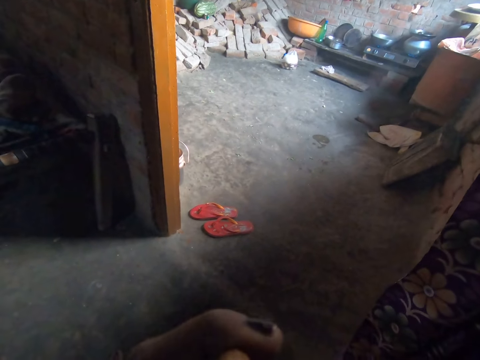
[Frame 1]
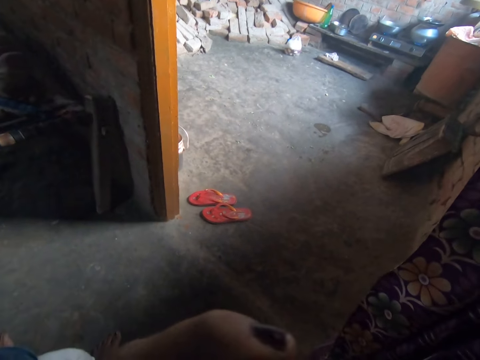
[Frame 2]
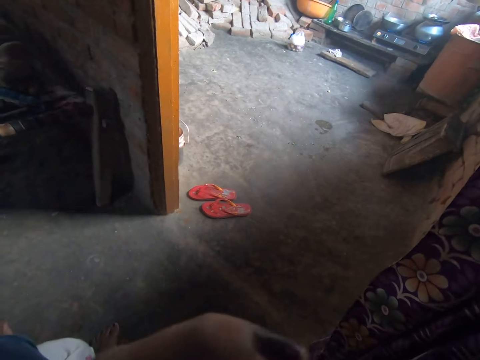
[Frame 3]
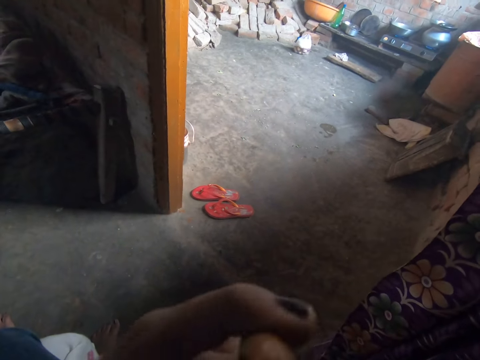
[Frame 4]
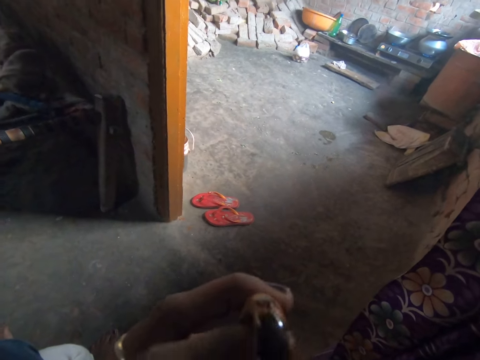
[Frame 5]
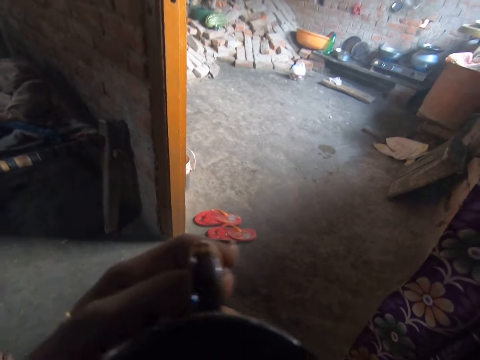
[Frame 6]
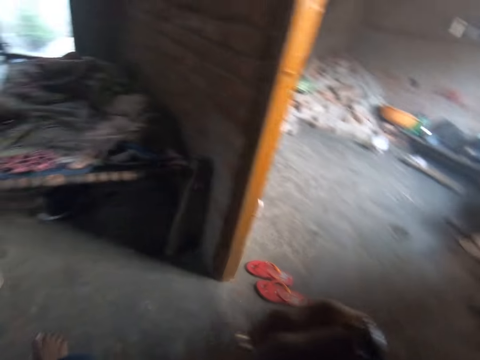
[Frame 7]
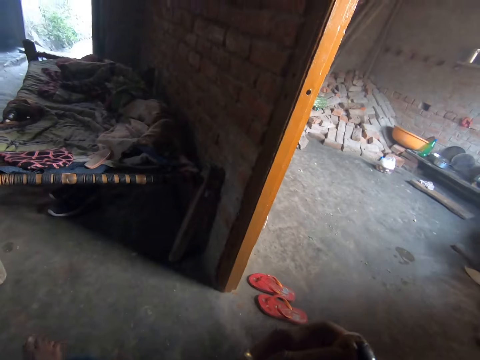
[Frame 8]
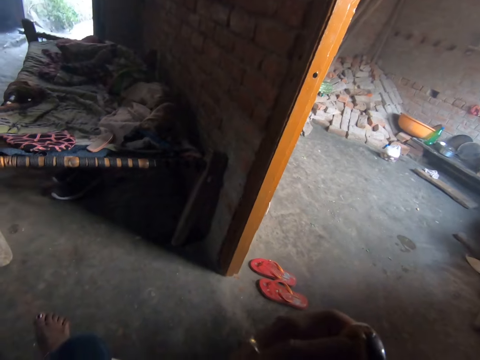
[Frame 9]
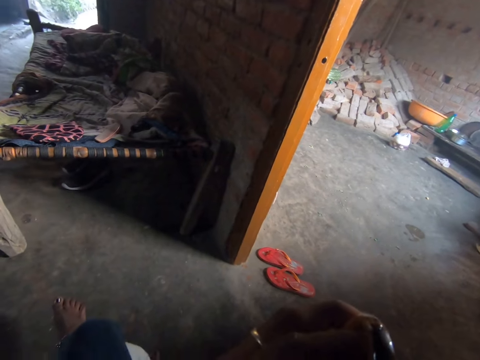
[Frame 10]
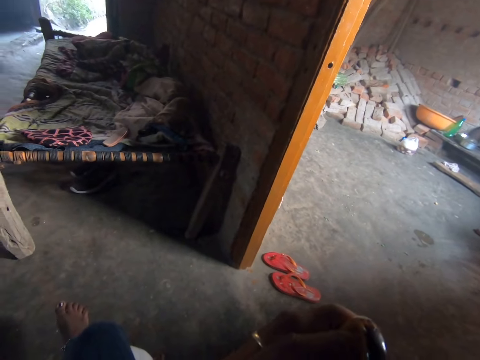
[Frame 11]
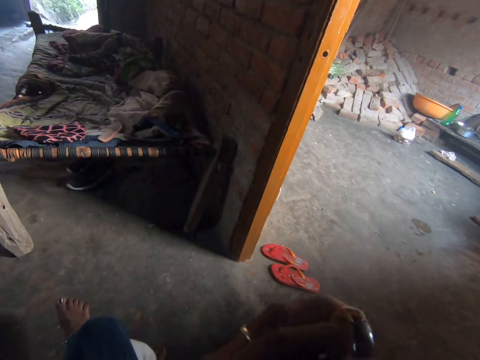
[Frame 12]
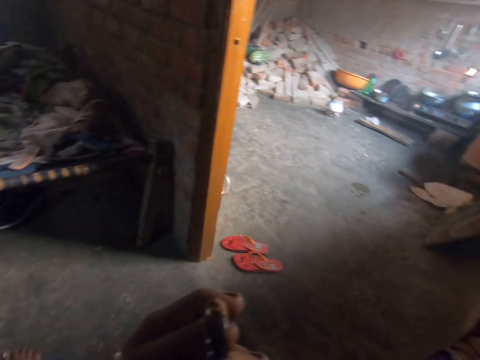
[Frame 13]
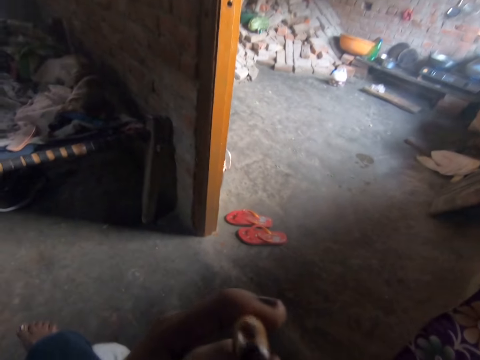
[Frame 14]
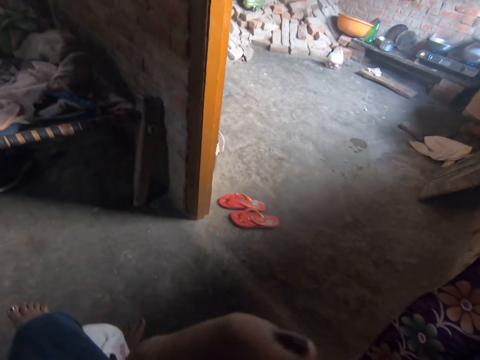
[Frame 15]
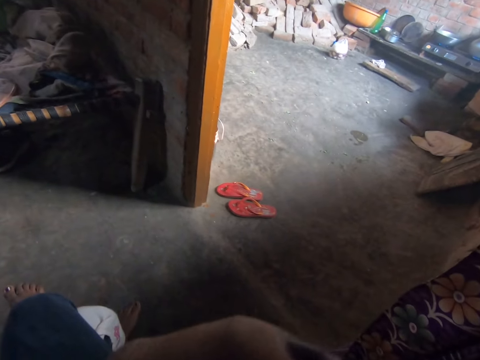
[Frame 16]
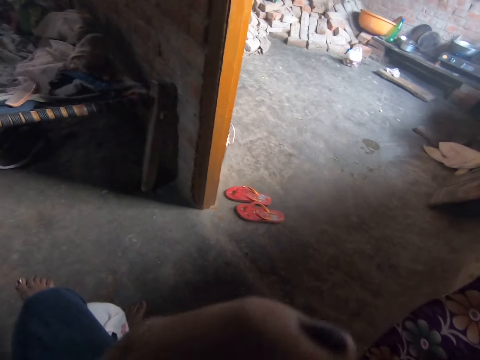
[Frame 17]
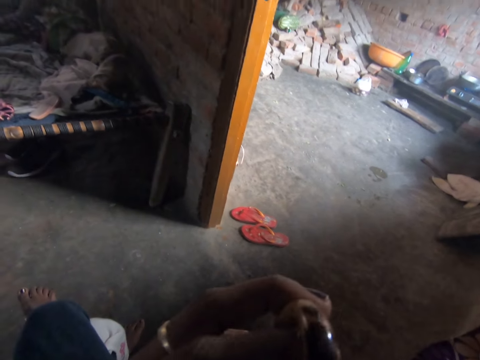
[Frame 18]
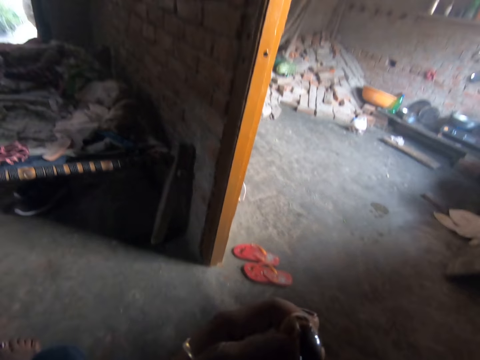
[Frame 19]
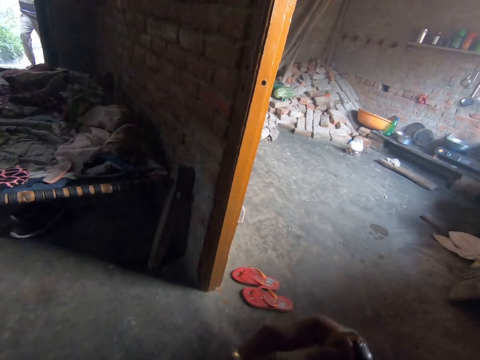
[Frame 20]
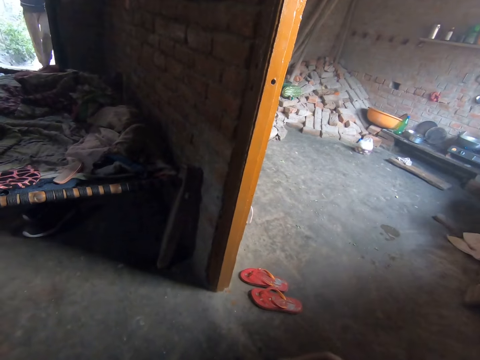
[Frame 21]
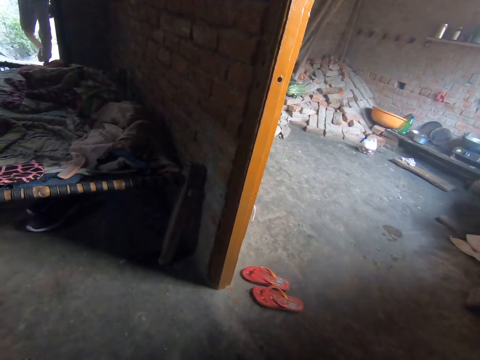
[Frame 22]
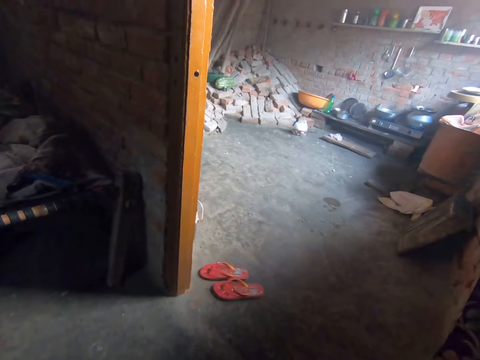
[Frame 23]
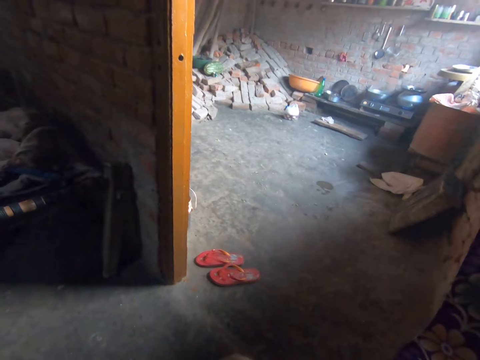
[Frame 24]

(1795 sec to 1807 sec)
The camera wearer sips tea from a brown mug. They turn around the room. They sip tea from the brown mug again.

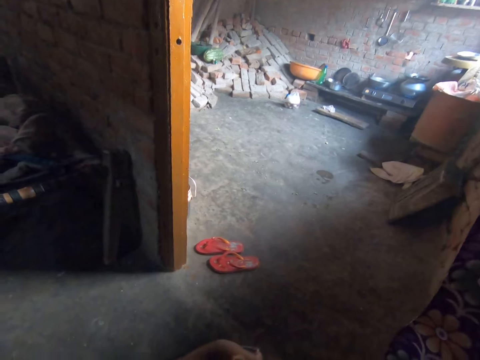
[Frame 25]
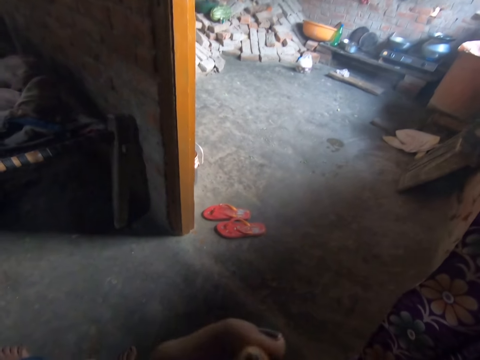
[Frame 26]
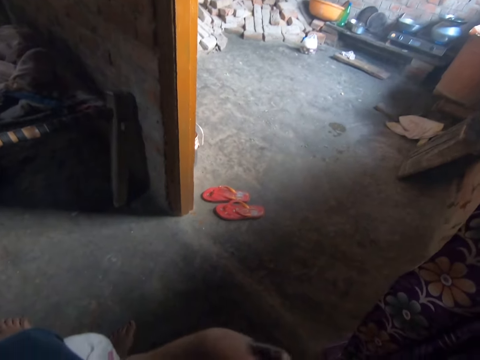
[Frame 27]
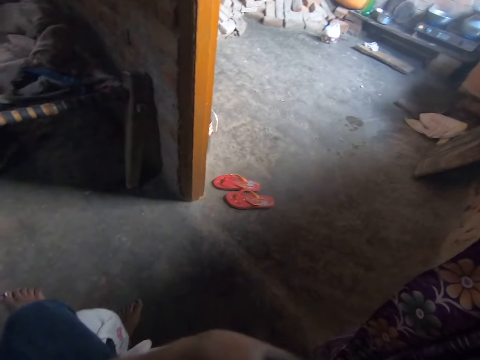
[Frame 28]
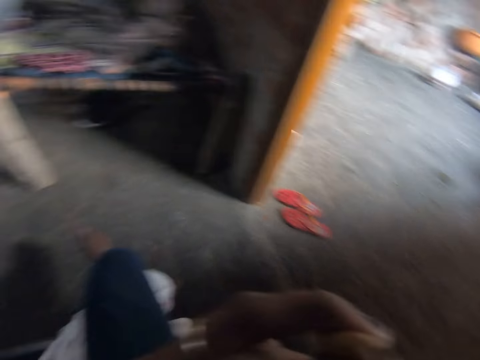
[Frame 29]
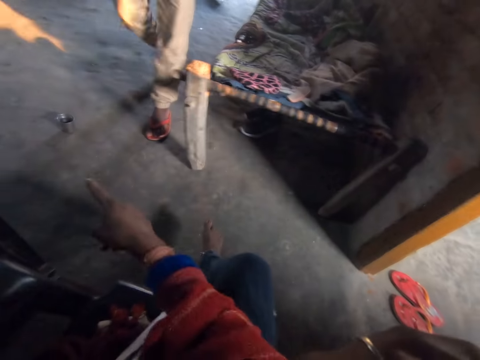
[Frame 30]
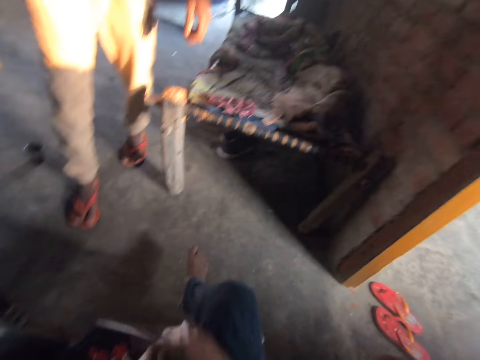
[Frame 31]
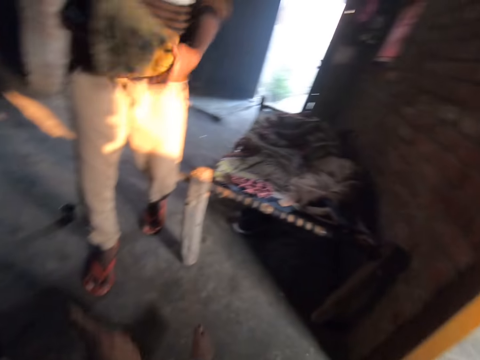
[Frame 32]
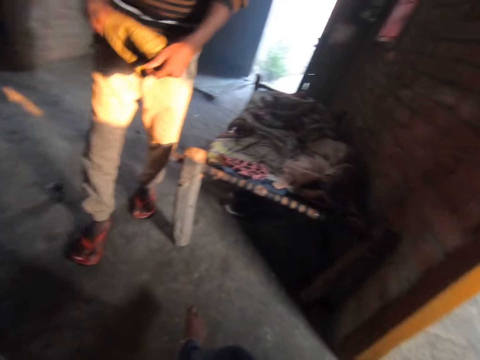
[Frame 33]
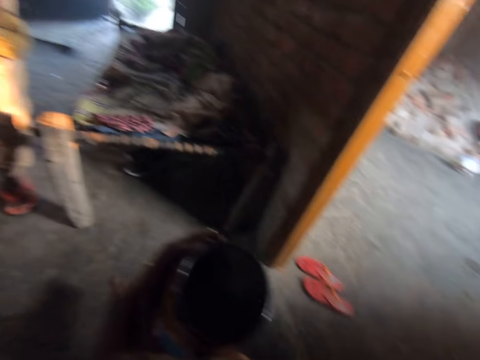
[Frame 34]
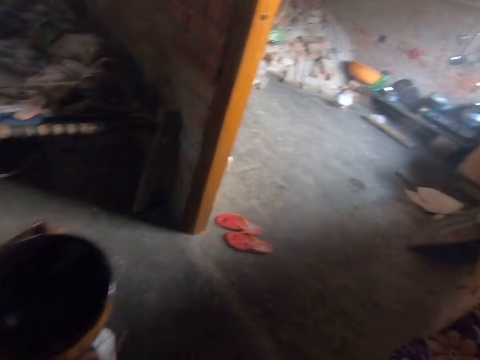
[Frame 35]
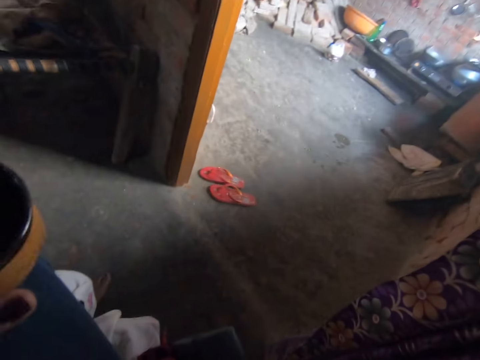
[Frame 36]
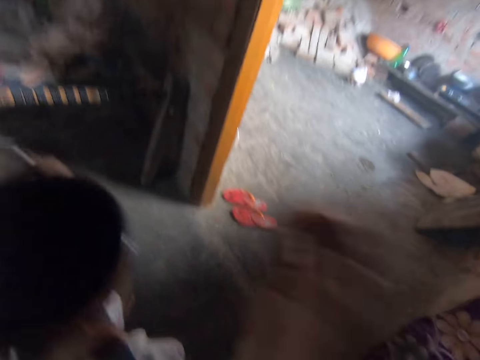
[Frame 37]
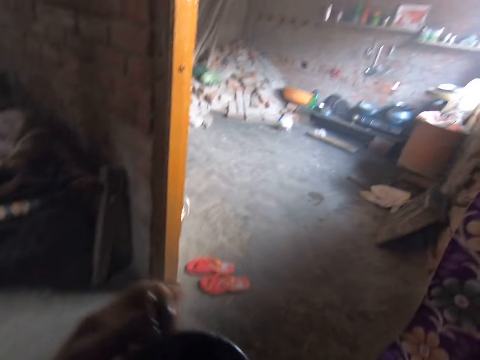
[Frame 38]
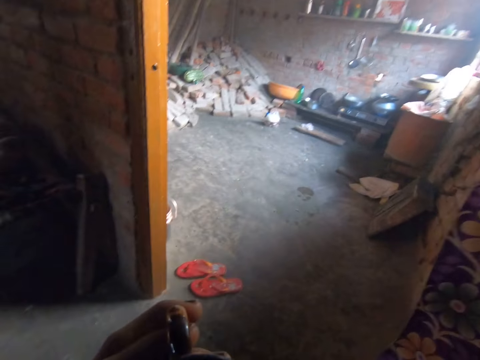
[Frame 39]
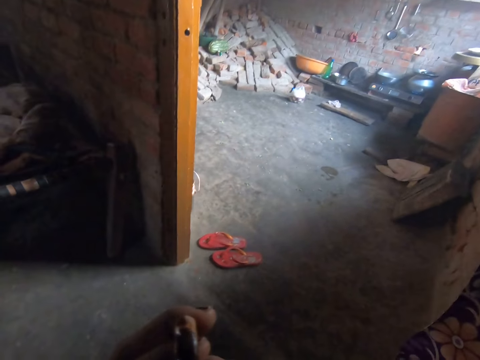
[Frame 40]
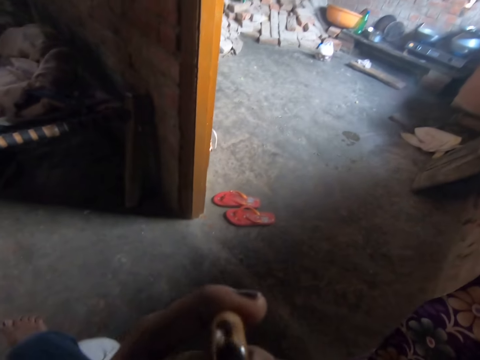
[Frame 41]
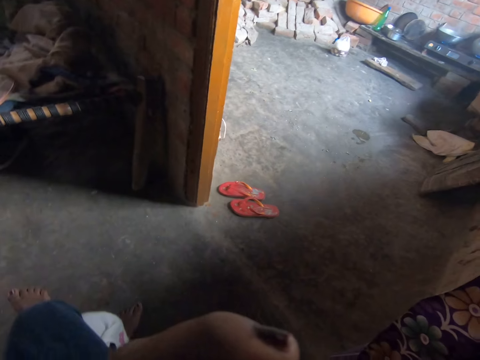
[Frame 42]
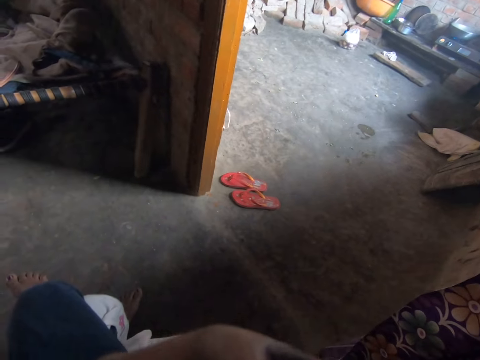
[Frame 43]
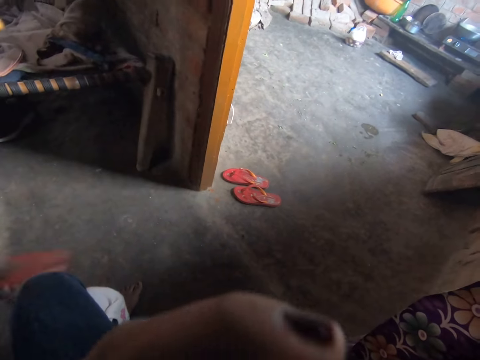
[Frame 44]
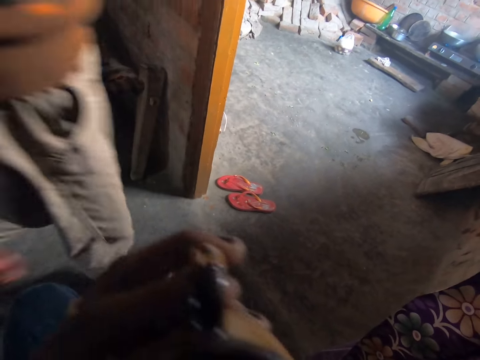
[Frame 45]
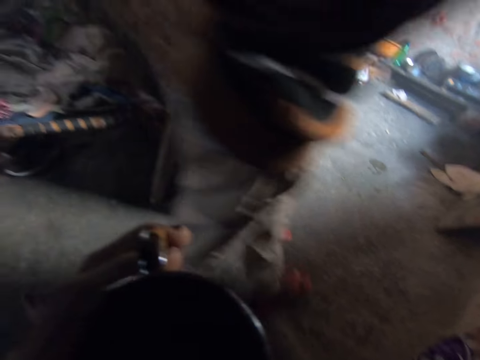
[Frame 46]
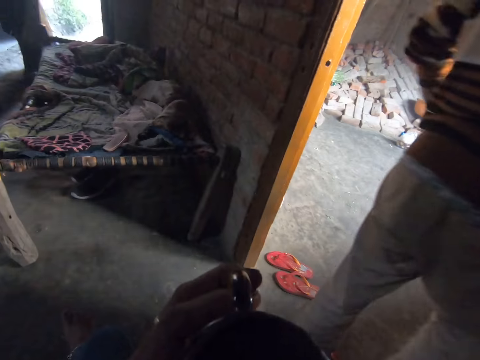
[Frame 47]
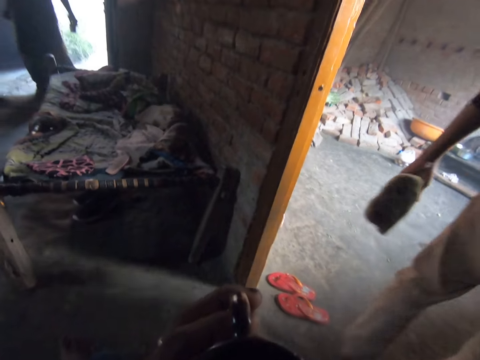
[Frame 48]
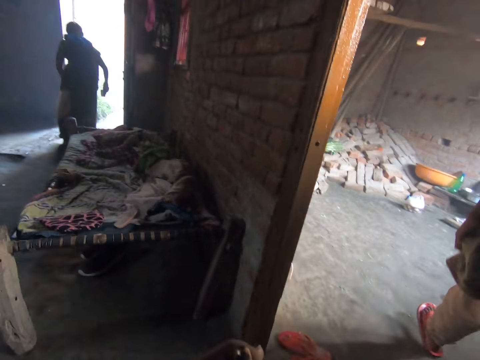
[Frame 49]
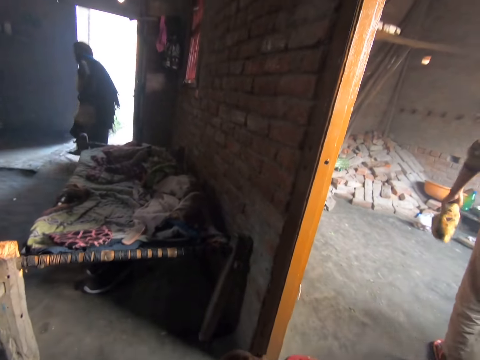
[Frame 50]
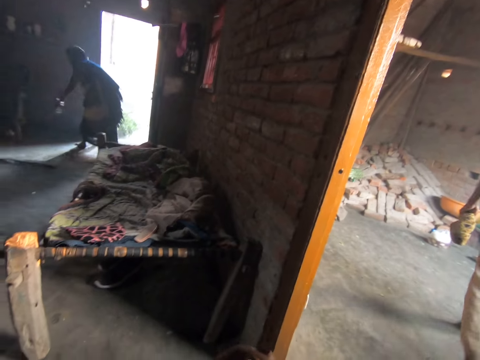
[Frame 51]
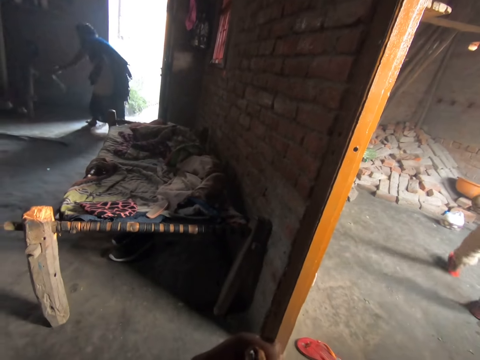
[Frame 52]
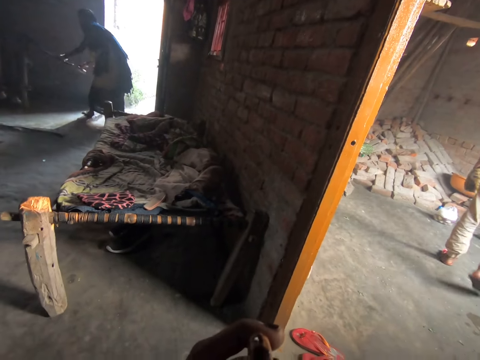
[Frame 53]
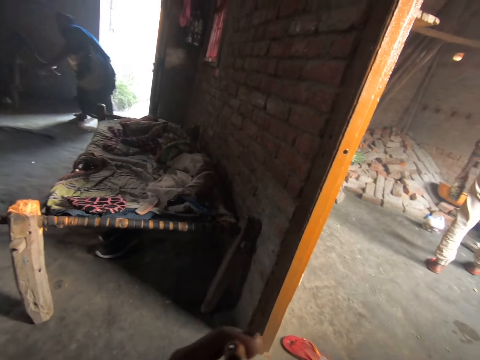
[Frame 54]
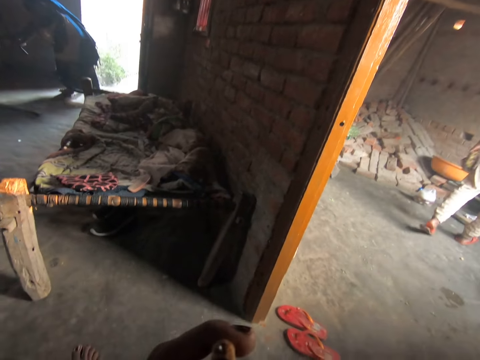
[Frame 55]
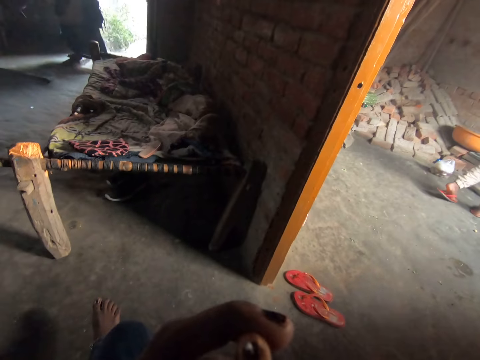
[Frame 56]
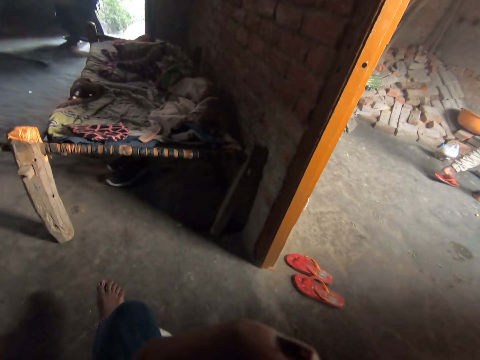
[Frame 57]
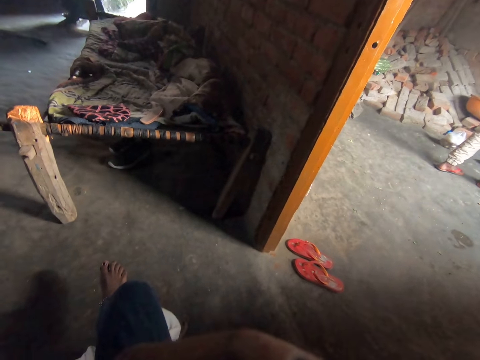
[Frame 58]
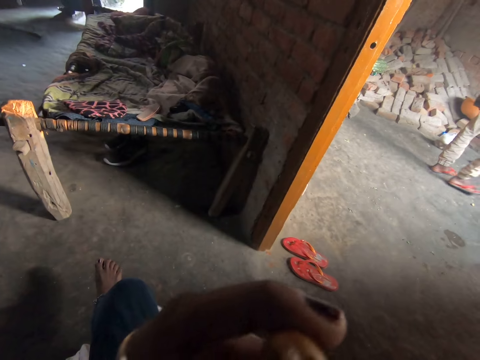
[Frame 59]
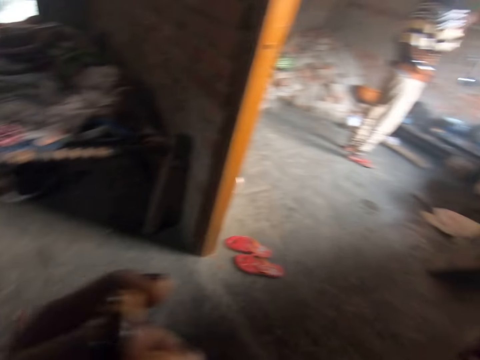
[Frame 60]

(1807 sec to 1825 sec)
The camera wearer sips tea from a brown mug. They make gestures with their right hand. A man walks towards the camera wearer. The camera wearer sips tea from the brown mug again. They turn around the room. They sip tea from the brown mug again. The man walks past the camera wearer. A woman pulls something. The camera wearer sips tea from the brown mug again.
